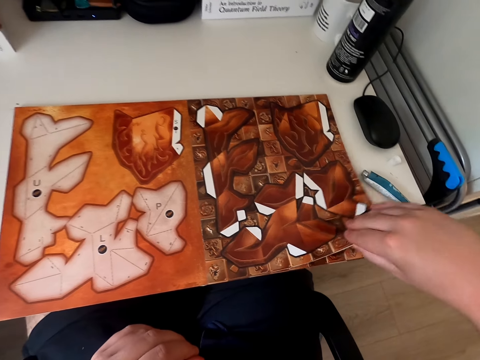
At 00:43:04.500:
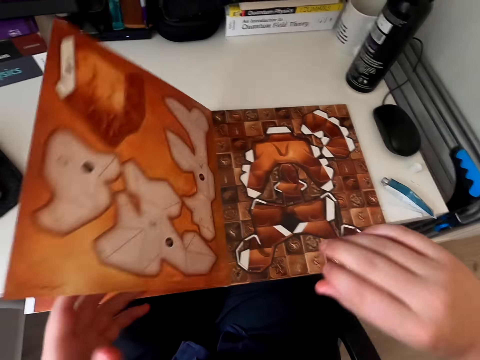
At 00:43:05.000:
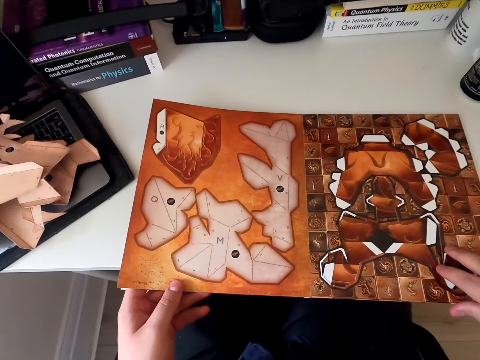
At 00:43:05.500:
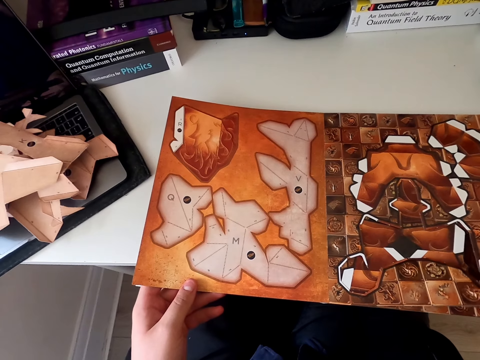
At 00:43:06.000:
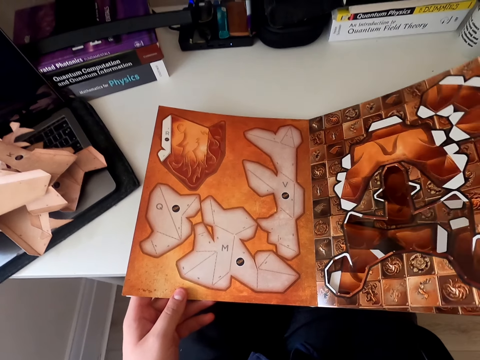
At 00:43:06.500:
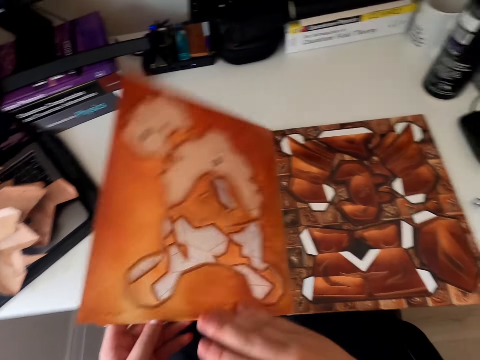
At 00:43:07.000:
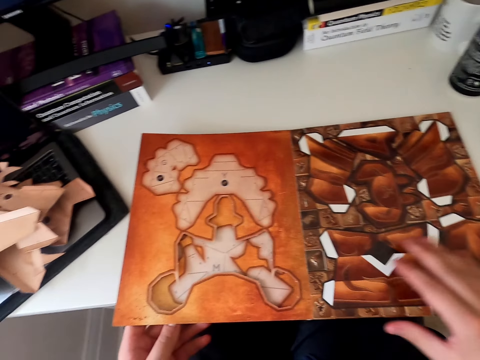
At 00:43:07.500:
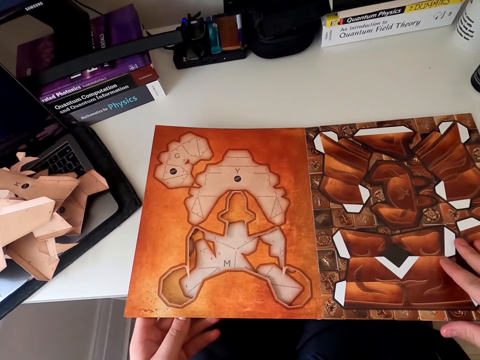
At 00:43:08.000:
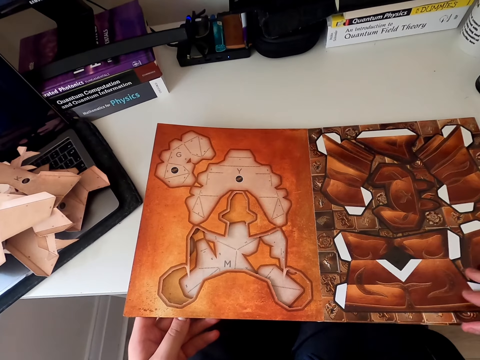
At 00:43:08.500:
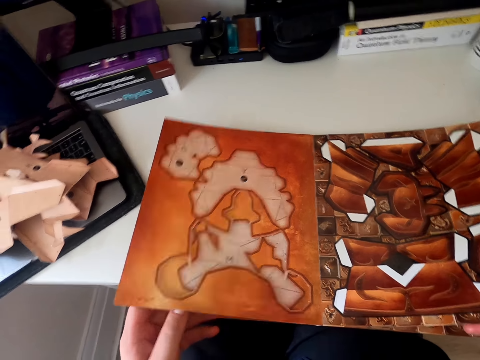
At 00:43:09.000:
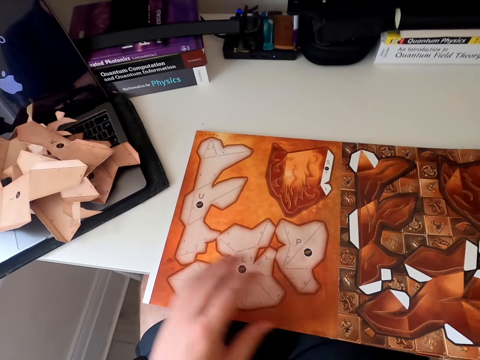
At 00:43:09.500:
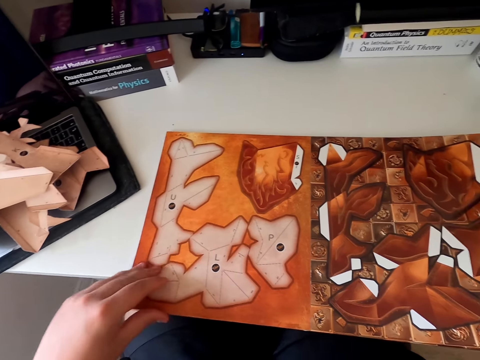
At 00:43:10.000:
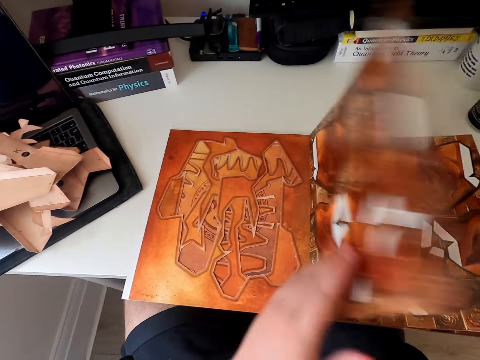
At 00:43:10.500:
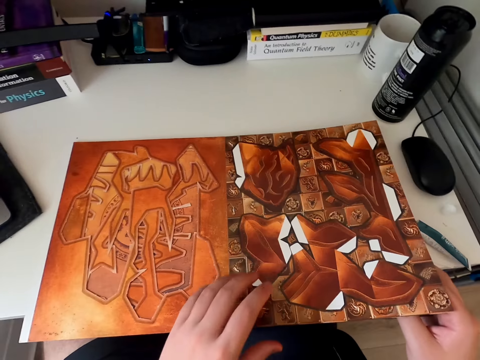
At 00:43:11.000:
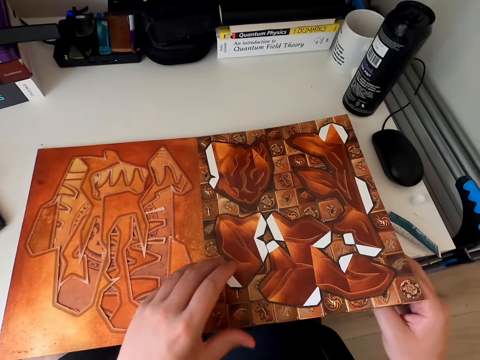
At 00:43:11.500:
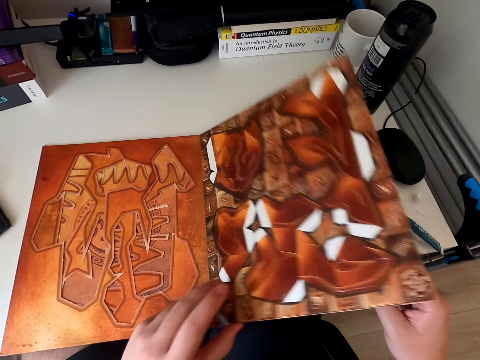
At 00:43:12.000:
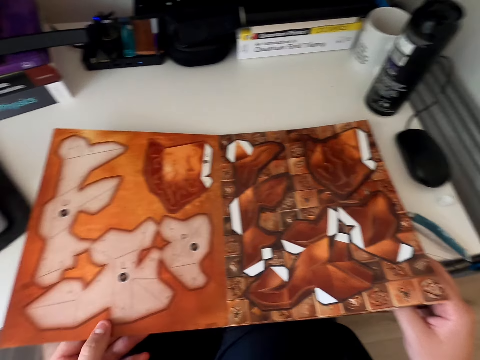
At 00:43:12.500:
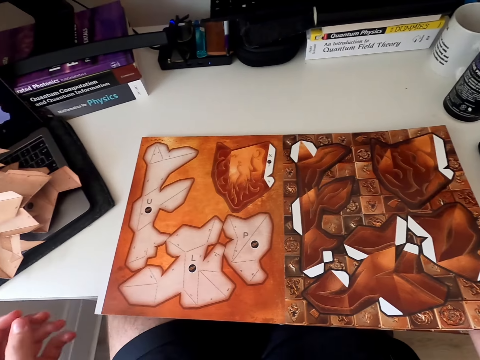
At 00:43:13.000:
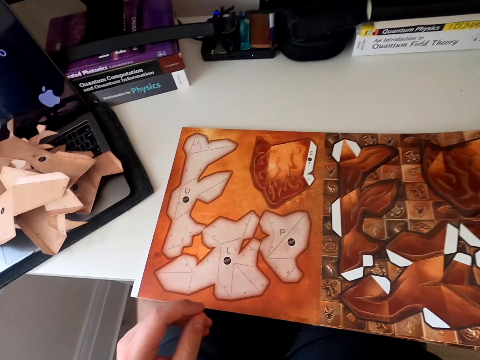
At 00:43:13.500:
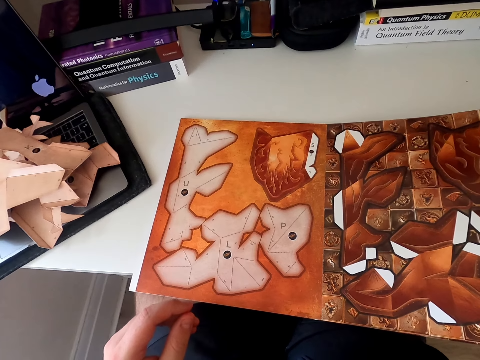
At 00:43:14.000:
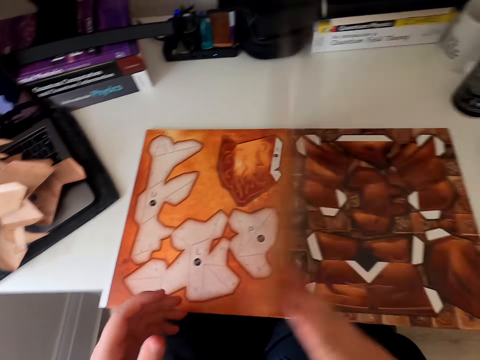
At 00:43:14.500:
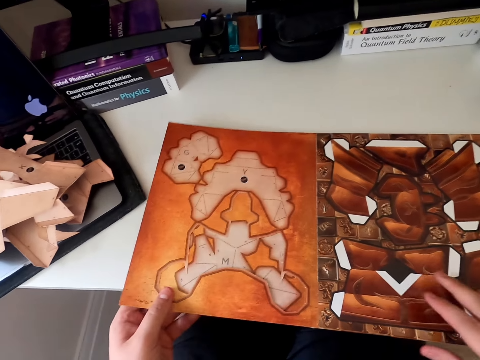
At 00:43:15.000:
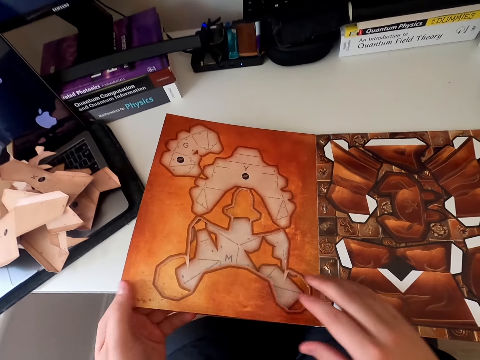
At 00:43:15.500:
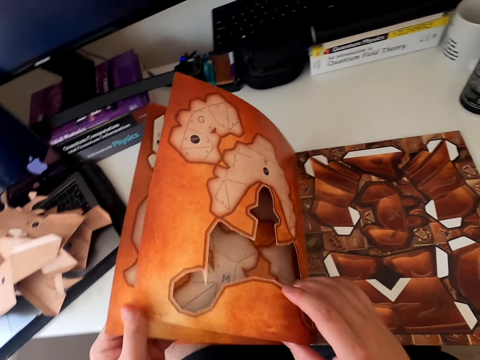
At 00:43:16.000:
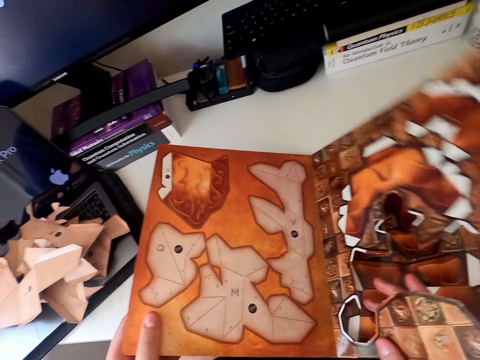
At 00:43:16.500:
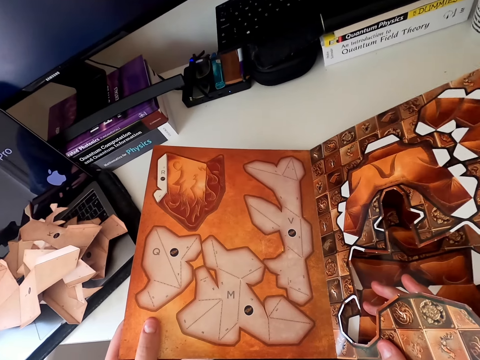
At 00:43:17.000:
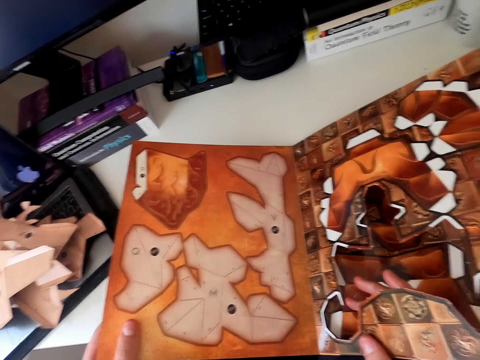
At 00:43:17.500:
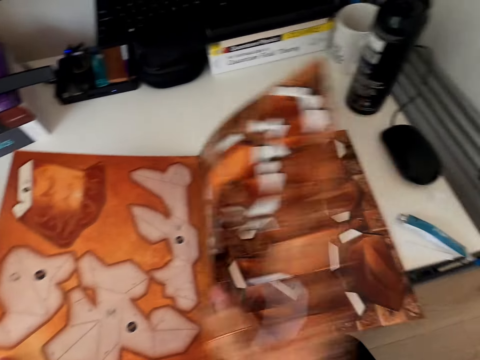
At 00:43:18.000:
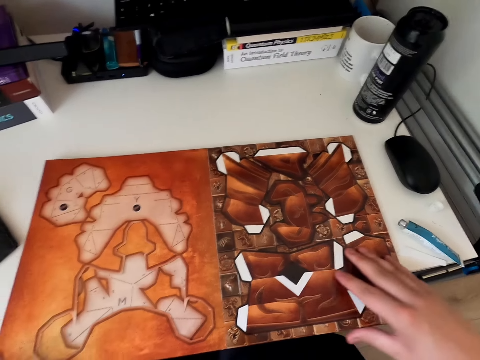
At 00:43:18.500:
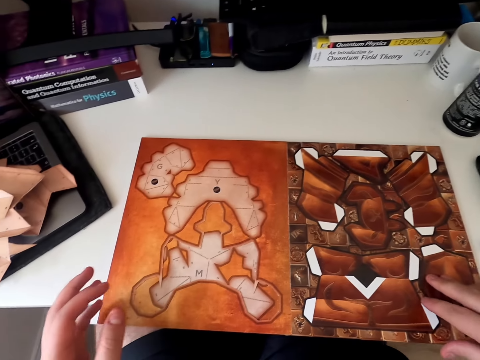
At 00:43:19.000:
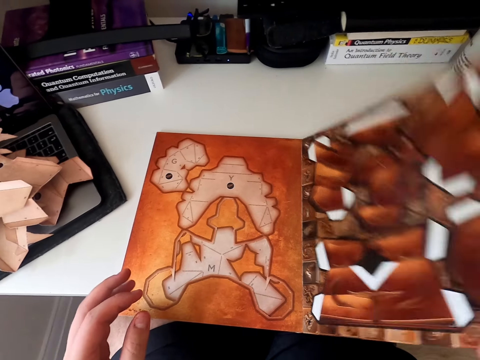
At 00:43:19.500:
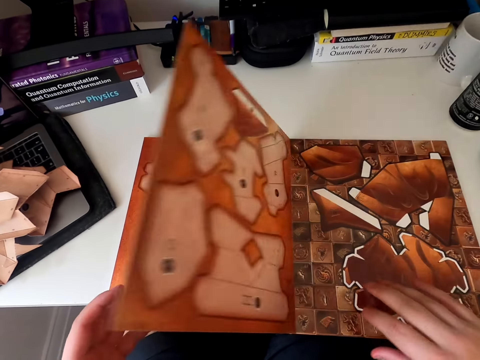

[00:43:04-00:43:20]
The camera wearer opens the paper craft book. They peruse the book. They open the paper craft book repeatedly. They peruse the paper craft book. They open the paper craft book again.

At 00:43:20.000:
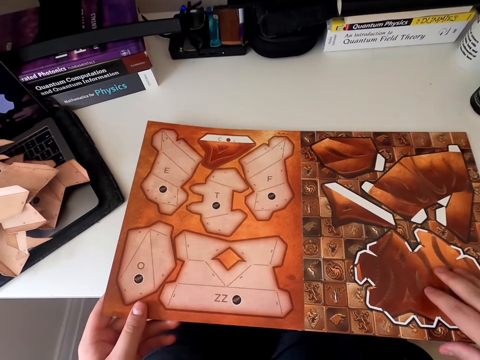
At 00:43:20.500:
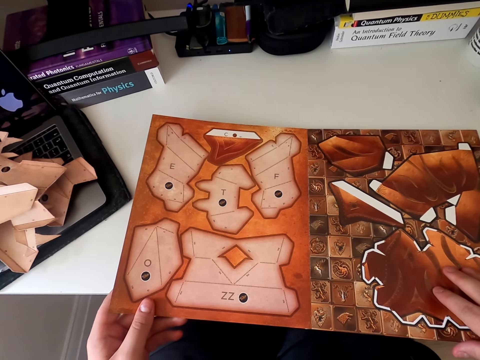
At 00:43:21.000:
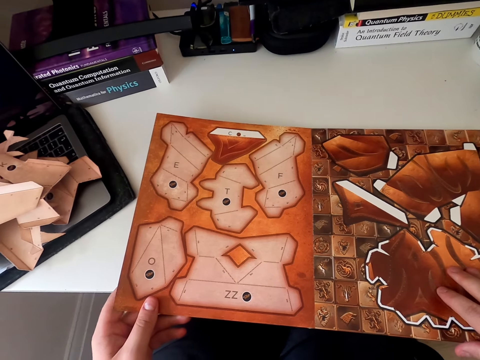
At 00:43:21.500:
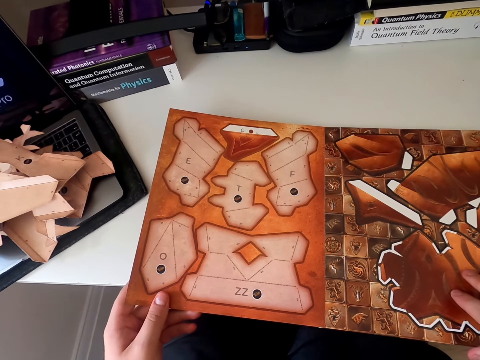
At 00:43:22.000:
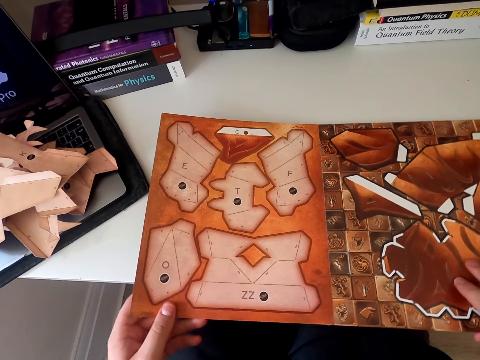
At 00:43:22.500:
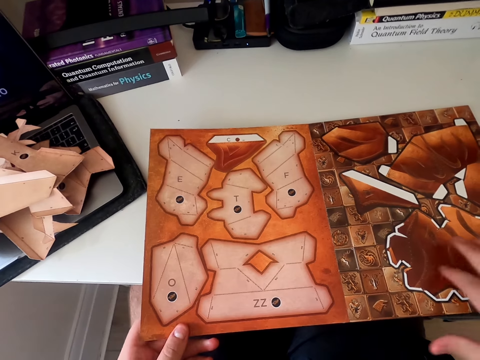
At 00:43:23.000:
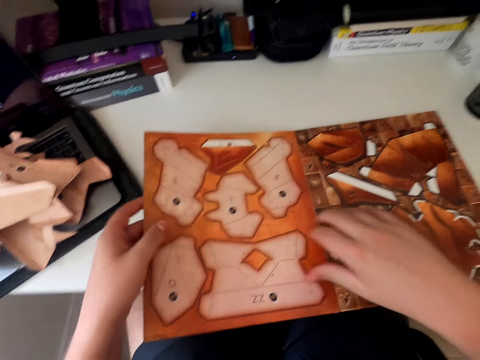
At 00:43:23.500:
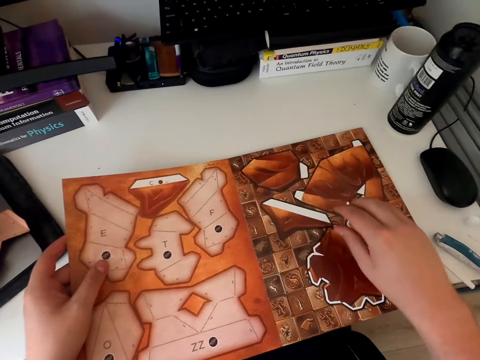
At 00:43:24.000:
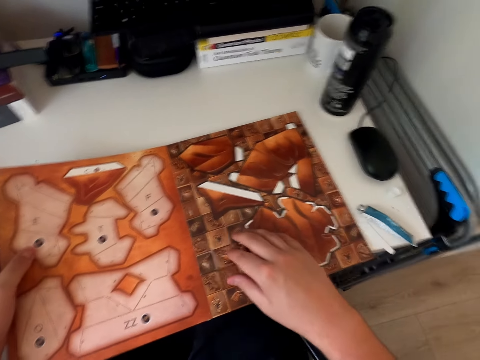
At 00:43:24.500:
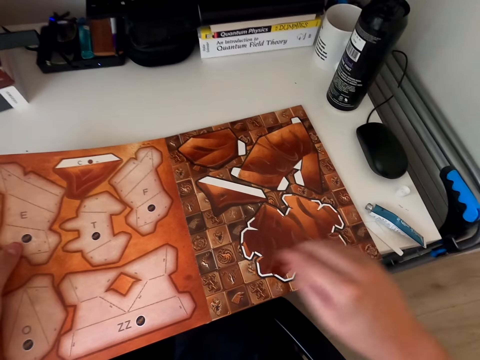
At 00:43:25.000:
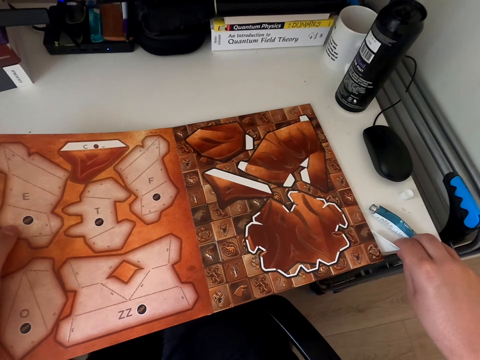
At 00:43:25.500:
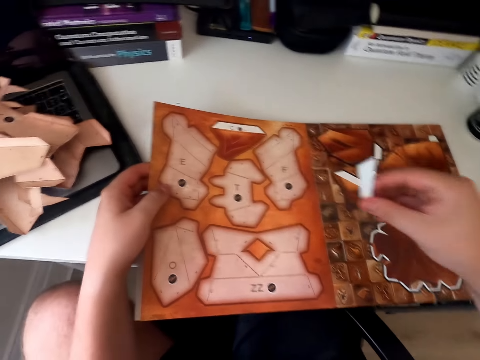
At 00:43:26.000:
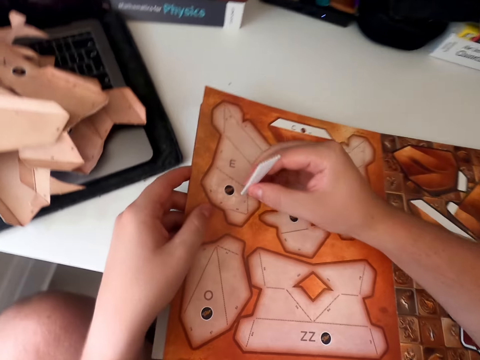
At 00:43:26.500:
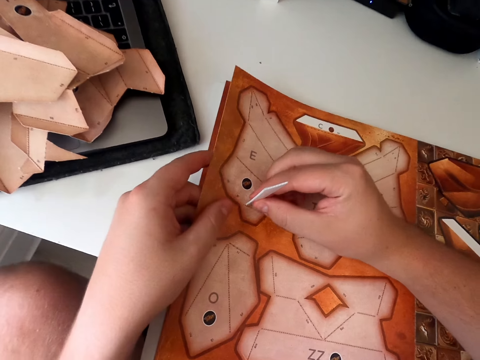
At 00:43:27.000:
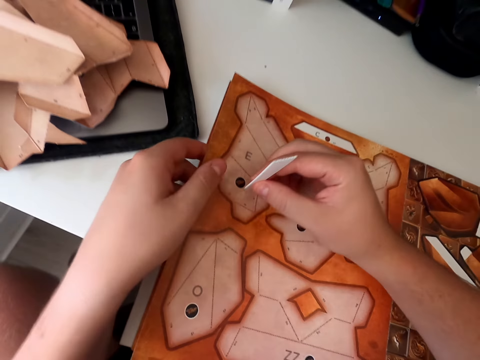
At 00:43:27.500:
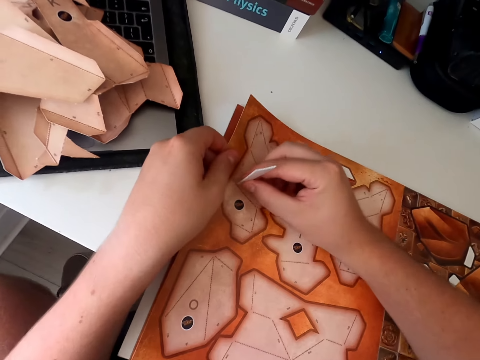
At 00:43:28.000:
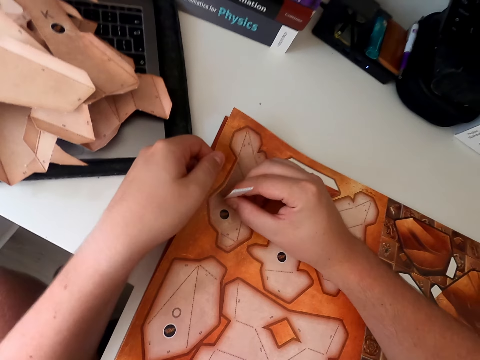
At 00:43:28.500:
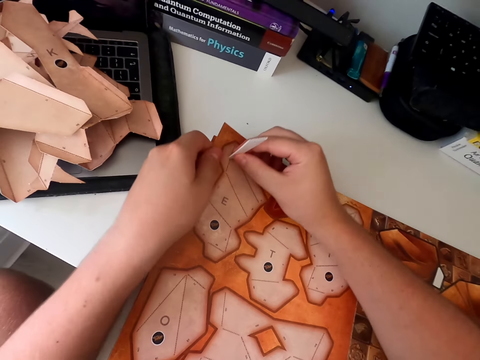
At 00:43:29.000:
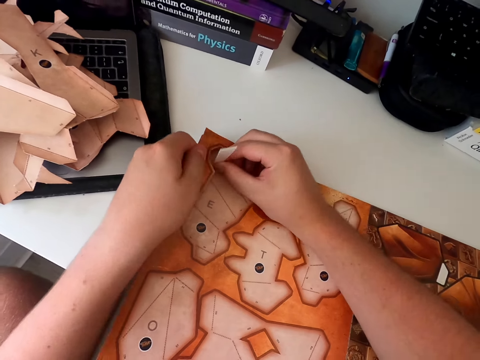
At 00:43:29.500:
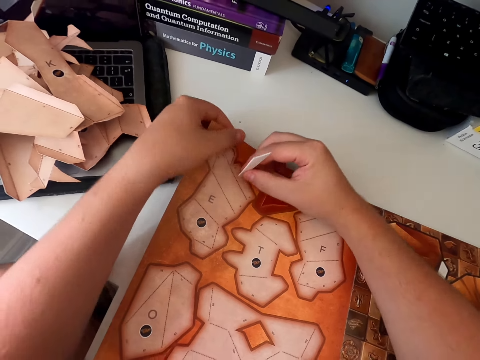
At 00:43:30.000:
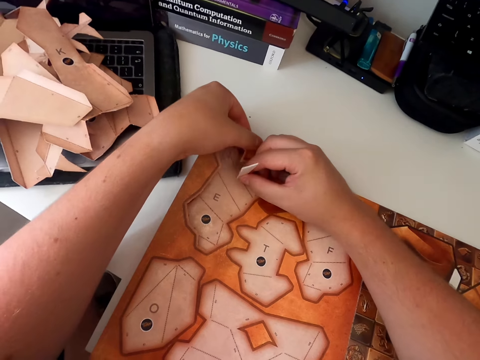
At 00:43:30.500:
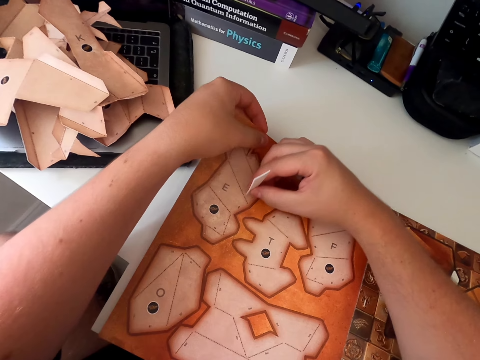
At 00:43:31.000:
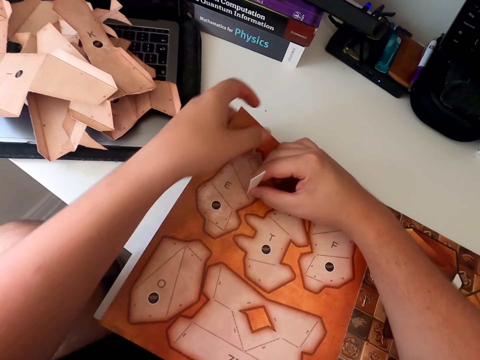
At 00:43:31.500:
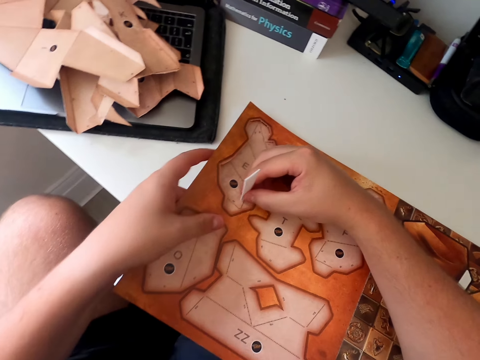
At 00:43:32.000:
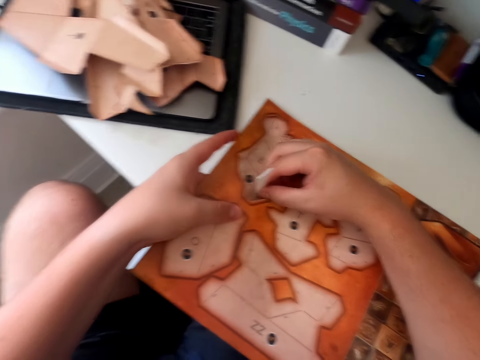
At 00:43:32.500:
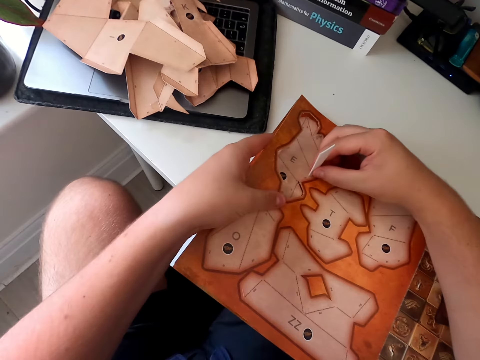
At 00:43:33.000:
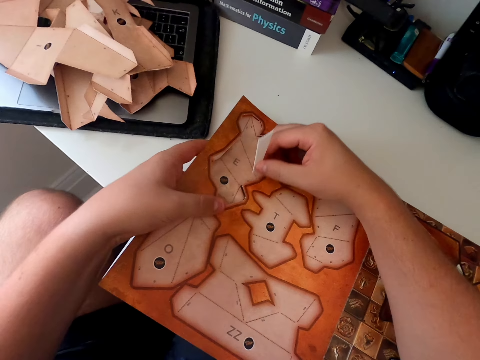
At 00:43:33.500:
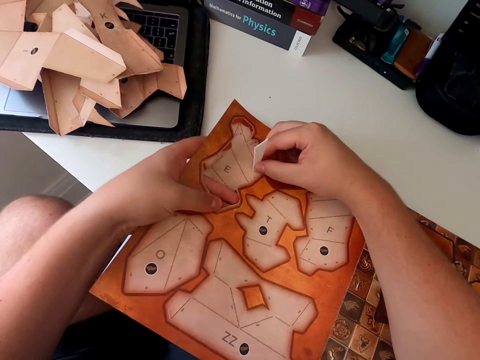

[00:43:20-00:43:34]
The camera wearer peruses the paper craft book. They peruse the paper craft book again. They pick up the emboss board. They remove the paper parts or paper craft from the book. They remove the paper craft repeatedly.
